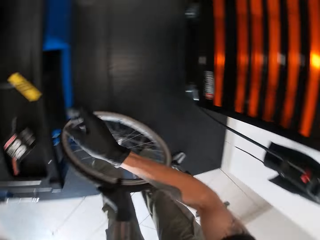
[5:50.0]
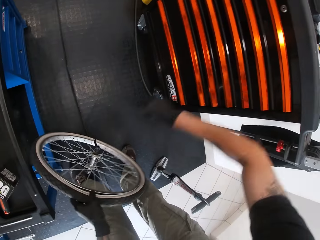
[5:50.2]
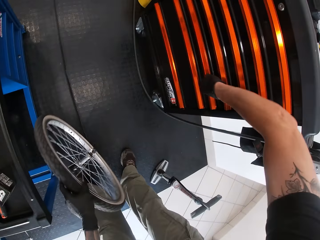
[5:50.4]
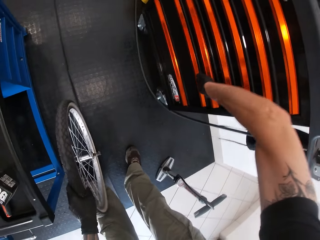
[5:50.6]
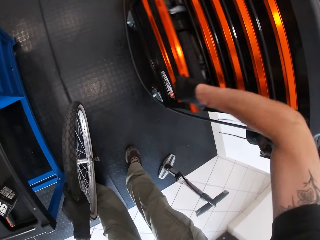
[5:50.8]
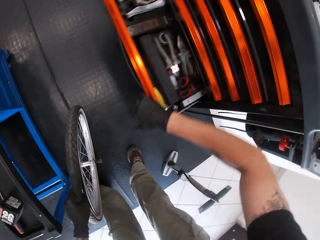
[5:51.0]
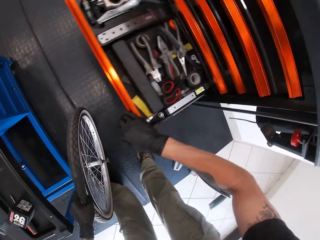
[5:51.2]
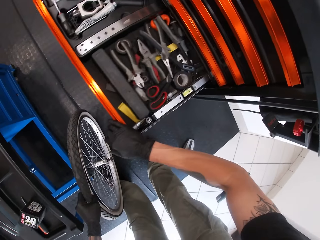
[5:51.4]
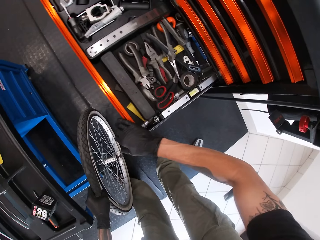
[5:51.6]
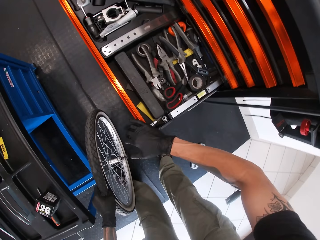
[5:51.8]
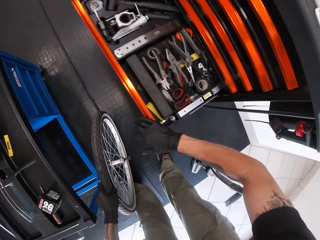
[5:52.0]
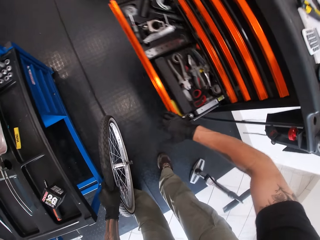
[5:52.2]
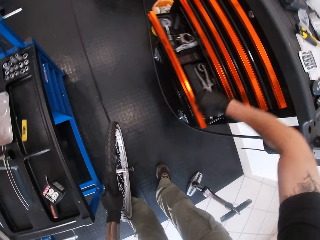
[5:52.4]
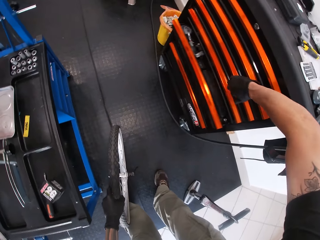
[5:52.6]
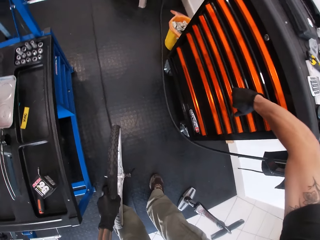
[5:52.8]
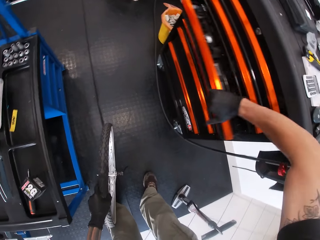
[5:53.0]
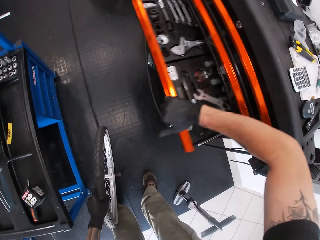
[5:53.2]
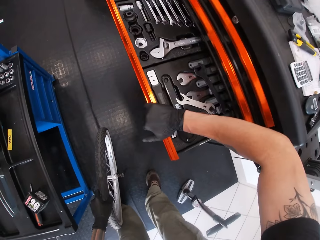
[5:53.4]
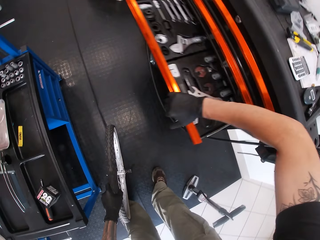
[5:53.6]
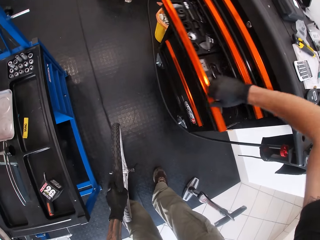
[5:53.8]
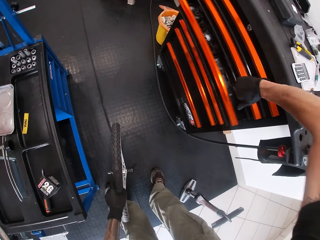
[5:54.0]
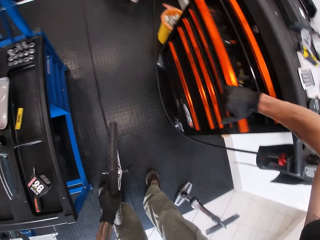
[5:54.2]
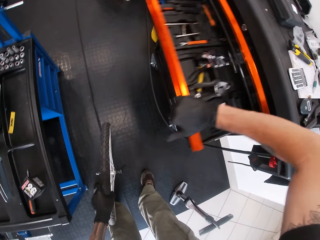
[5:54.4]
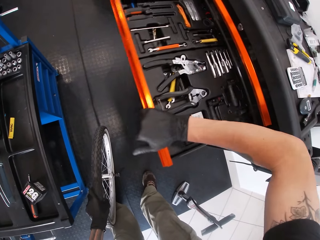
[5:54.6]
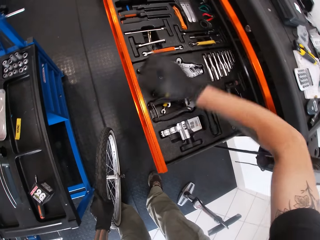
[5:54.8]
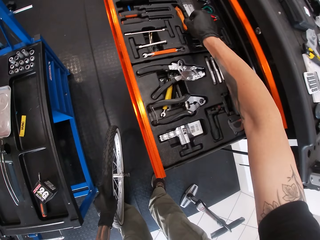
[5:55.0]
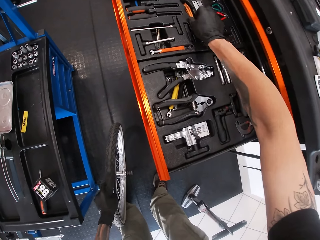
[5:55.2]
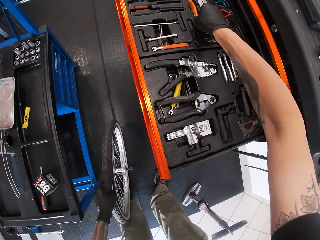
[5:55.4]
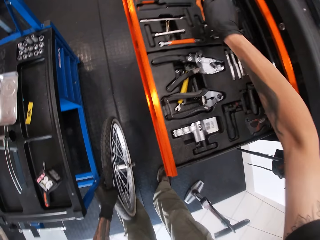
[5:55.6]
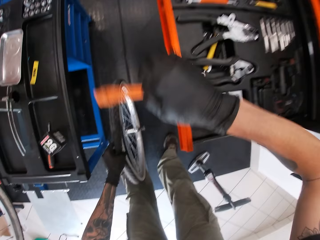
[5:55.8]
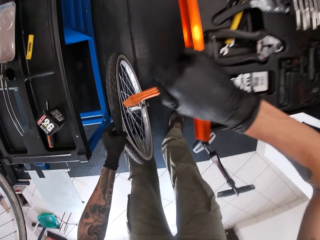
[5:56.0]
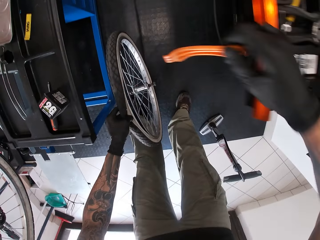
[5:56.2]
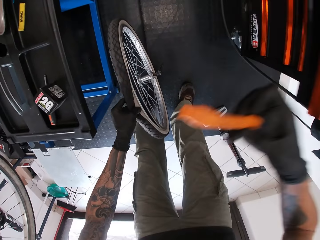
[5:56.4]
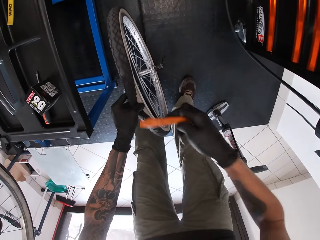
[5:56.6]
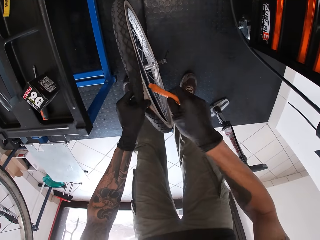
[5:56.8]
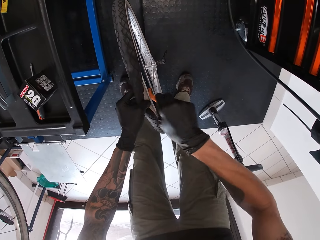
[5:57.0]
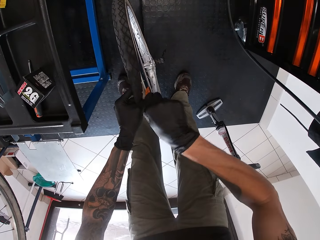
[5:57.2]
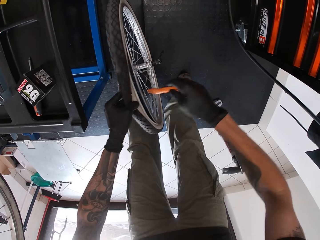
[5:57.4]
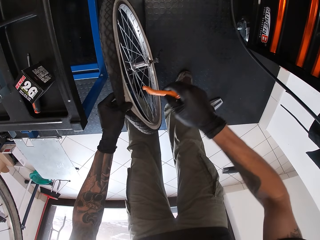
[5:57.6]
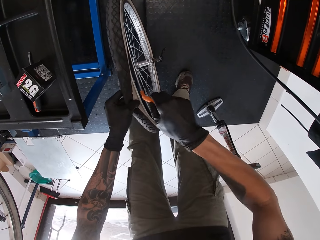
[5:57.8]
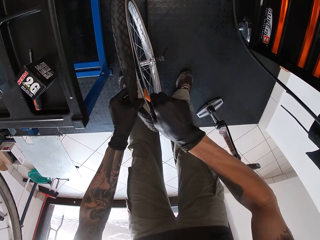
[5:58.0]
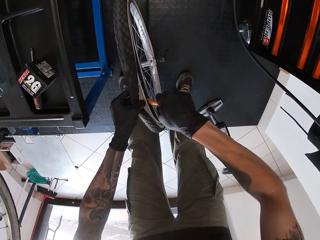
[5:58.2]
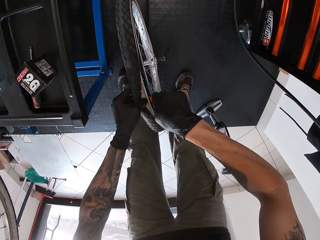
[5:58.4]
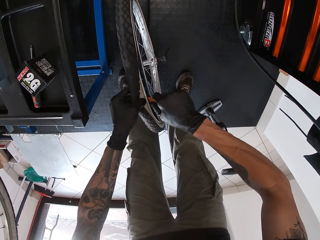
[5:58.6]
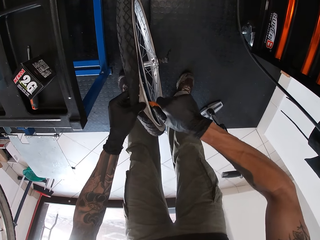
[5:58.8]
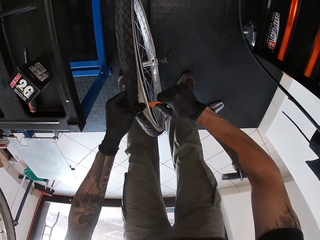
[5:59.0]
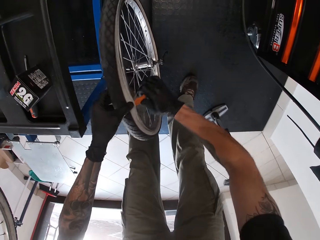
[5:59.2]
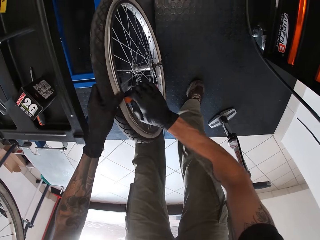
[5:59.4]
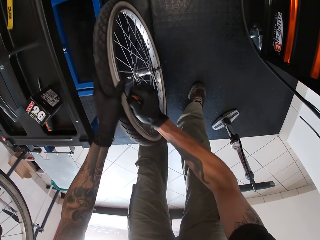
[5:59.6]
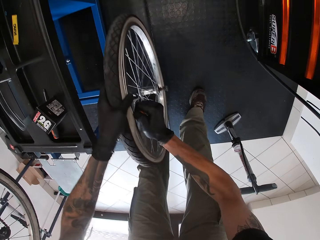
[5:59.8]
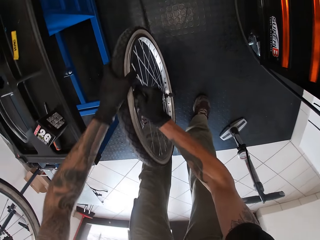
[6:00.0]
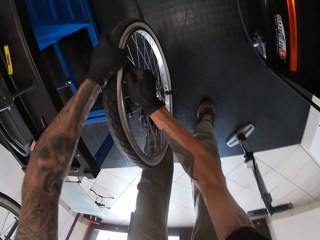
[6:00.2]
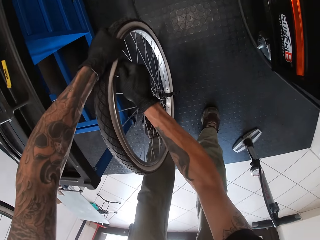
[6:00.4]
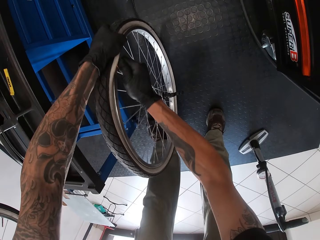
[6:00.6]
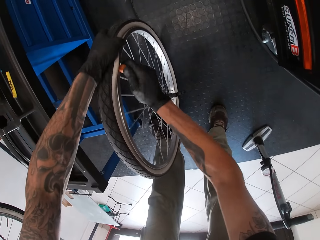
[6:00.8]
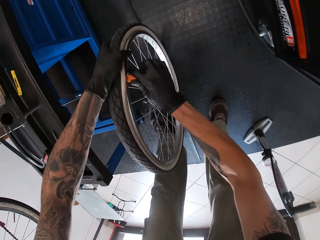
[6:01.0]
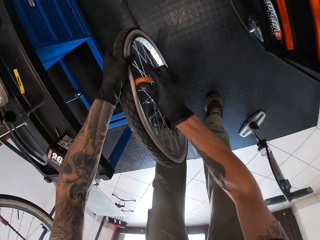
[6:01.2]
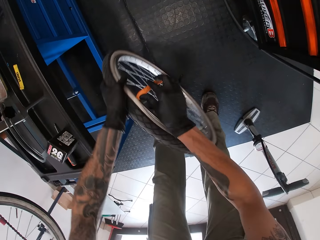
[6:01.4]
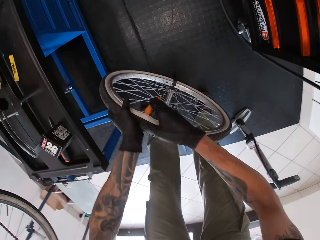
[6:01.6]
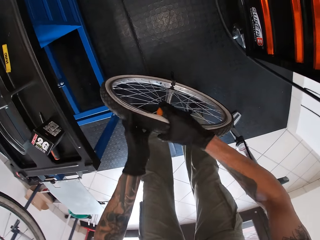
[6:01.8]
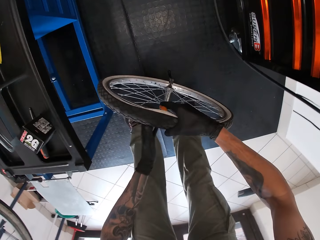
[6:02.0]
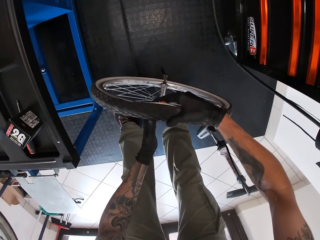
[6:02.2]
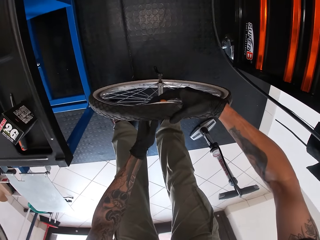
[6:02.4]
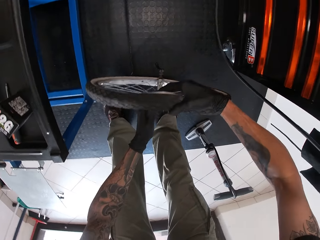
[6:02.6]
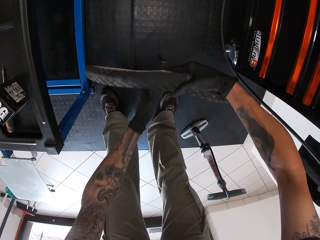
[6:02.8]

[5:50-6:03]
The camera wearer drops the bicycle tyre lever on the table with his right hand. He opens the drawer with his right hand. He closes the drawer with his right hand. He opens the drawer with his right hand. He closes the drawer with his right hand. He opens a fourth shelf of the drawer with his right hand. He picks up a bicycle tyre lever from the fourth shelf of the drawer with his right hand. He closes the fourth shelf of the drawer with his right hand. He opens the bicycle tyre with the bicycle tyre lever in his right hand. He removes the bicycle tube.

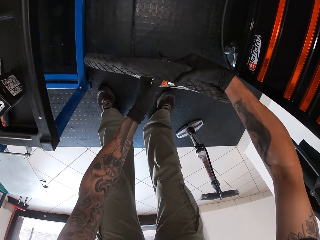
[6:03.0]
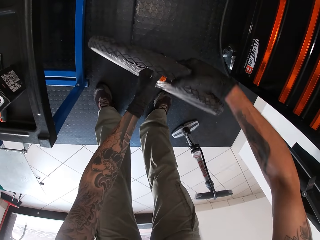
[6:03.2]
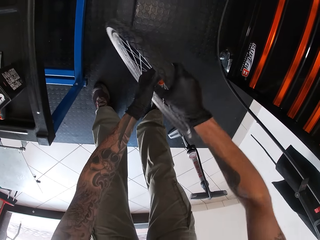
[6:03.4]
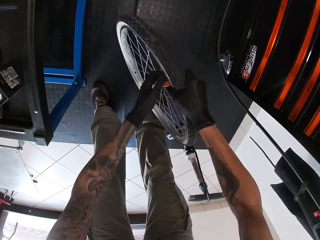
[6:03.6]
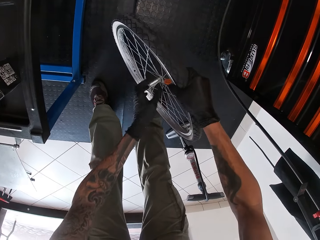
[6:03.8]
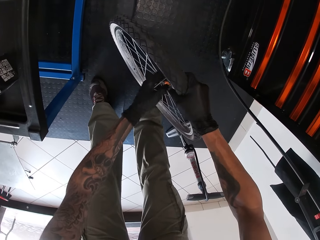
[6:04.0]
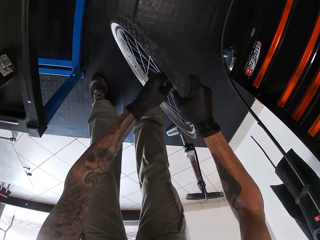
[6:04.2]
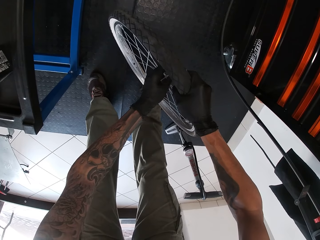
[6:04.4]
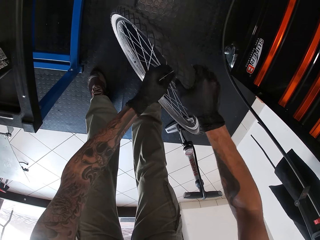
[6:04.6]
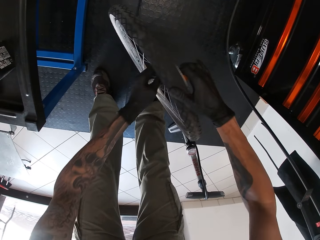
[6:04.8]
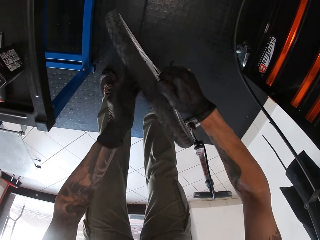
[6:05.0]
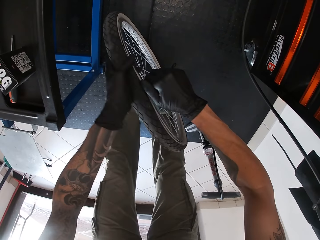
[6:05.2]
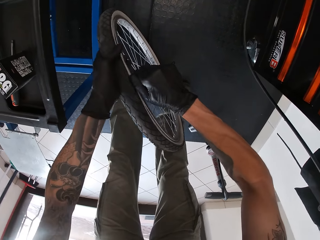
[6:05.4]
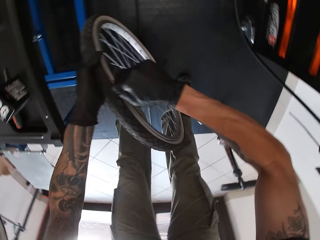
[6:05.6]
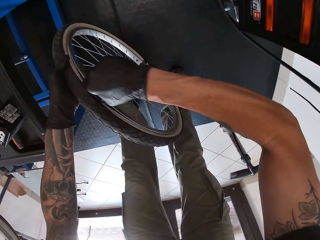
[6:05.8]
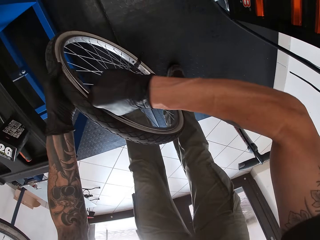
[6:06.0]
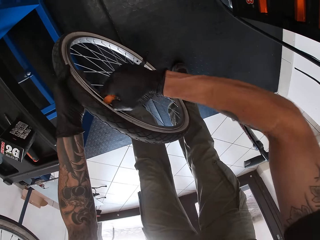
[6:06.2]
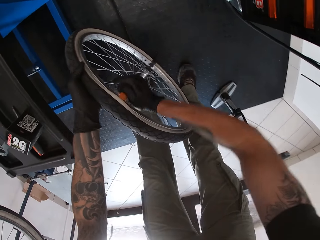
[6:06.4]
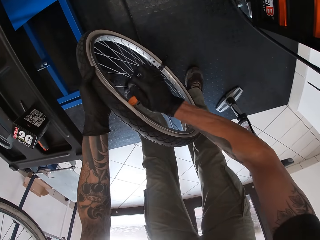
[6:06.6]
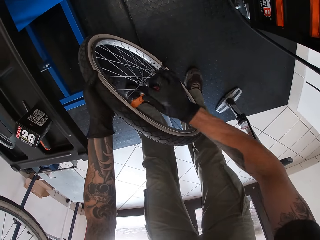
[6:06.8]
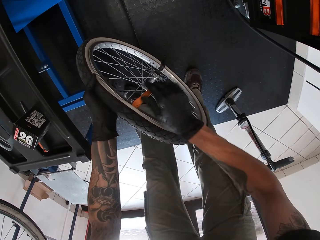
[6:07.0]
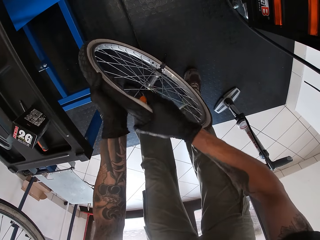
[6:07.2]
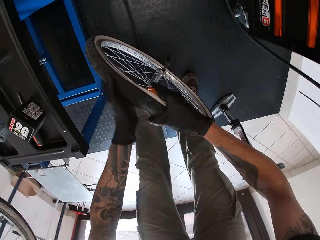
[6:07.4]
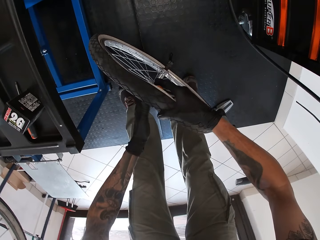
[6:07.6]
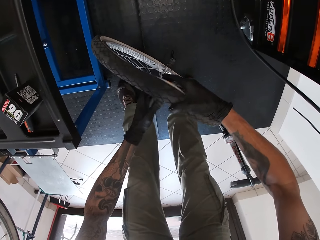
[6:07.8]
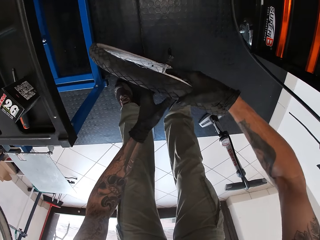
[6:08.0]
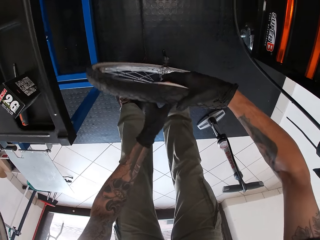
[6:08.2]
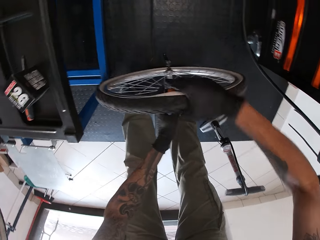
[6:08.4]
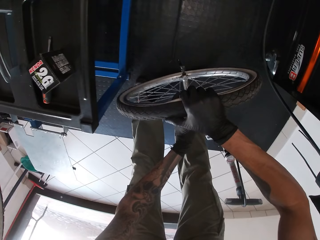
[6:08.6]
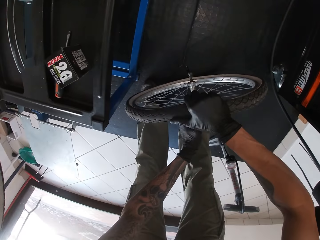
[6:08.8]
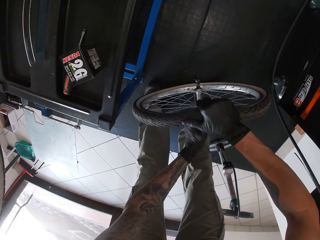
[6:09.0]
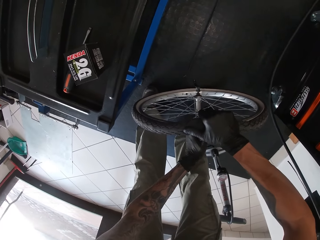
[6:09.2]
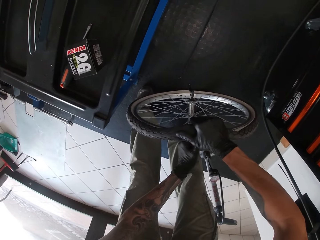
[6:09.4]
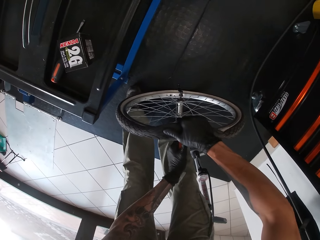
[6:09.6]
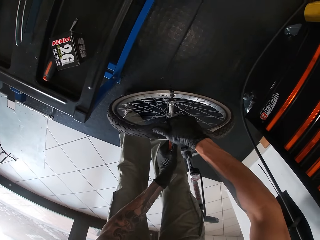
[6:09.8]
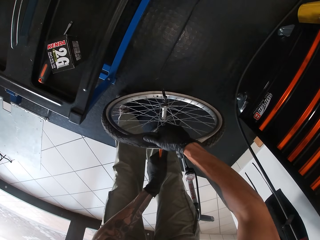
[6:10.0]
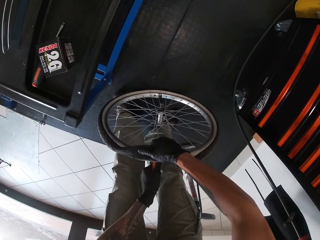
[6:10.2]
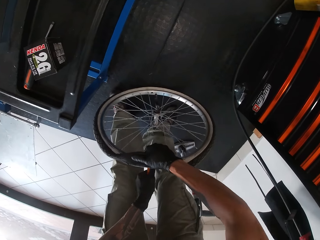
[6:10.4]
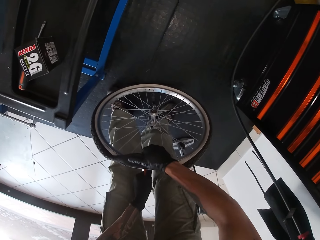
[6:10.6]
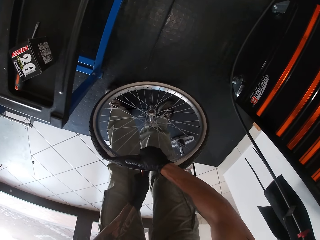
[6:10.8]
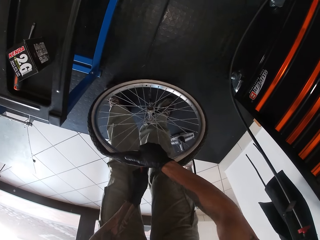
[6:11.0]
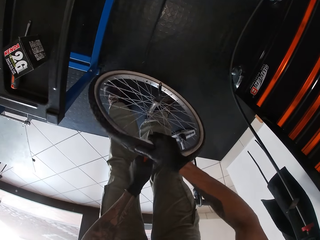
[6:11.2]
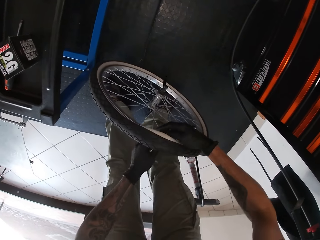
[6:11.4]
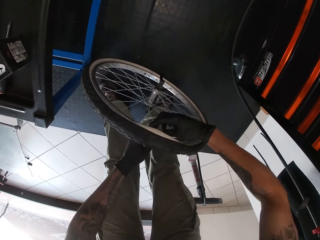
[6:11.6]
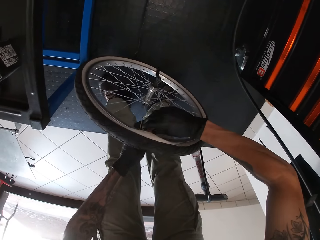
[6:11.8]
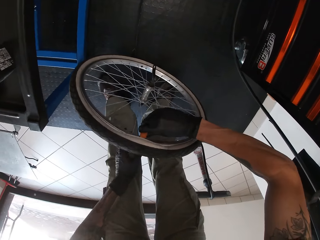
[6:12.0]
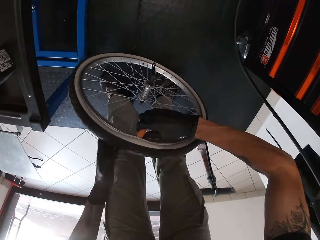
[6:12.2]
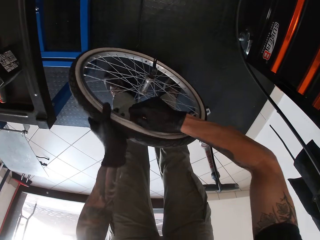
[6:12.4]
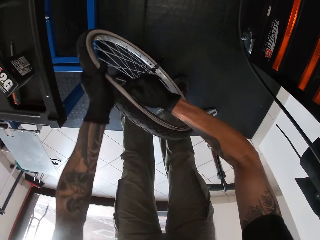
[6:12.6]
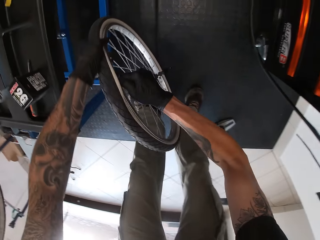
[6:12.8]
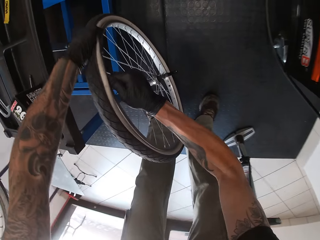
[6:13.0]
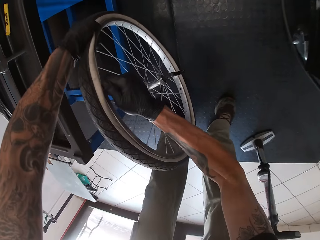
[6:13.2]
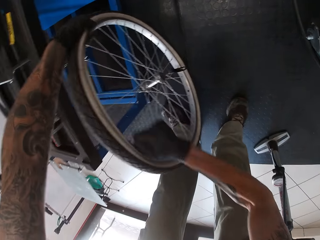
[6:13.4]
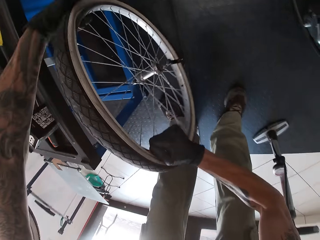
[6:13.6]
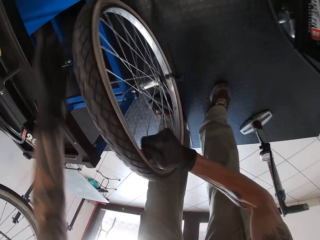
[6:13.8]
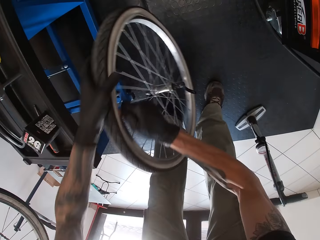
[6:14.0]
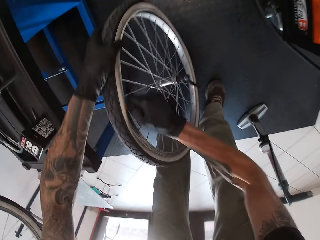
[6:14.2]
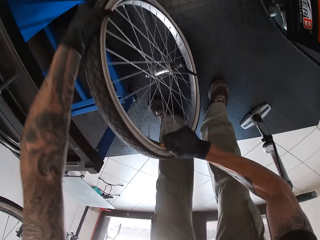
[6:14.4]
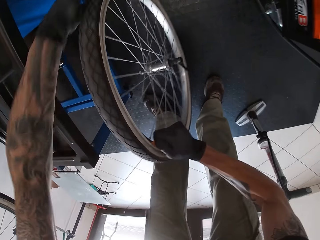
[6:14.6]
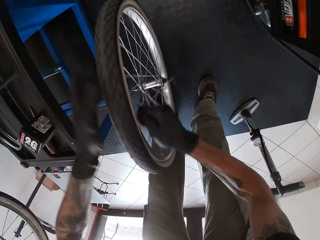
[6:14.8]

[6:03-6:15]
The camera wearer opens the bicycle tyre with the bicycle tyre lever in his left hand. He opens the bicycle tyre with the bicycle tyre lever in his right hand.
